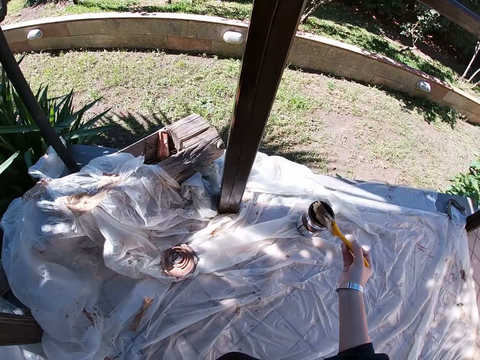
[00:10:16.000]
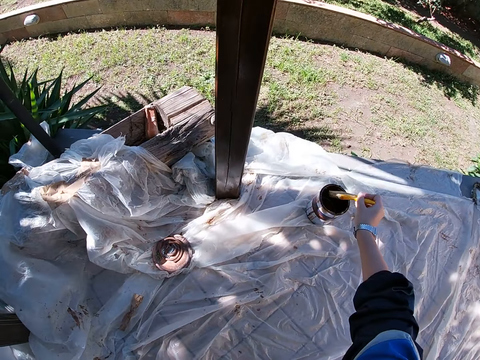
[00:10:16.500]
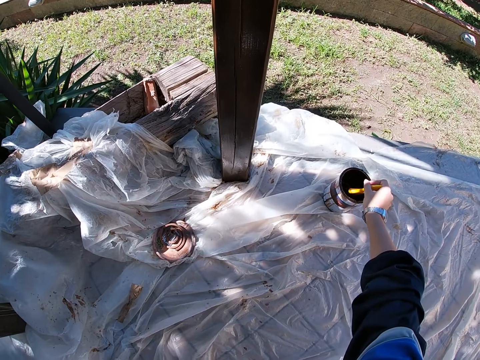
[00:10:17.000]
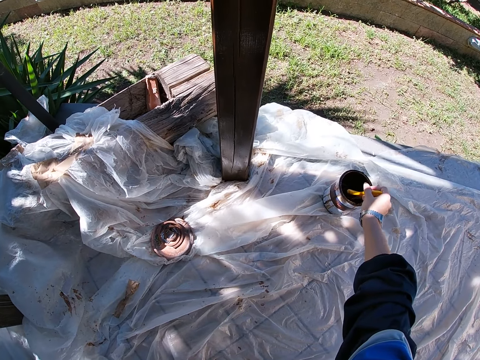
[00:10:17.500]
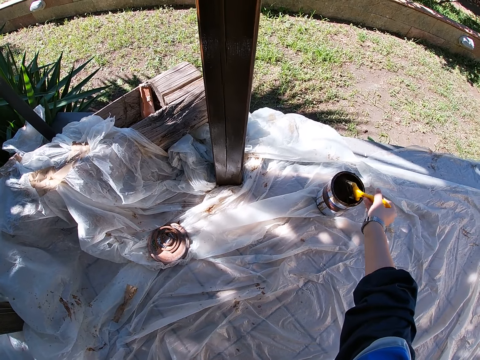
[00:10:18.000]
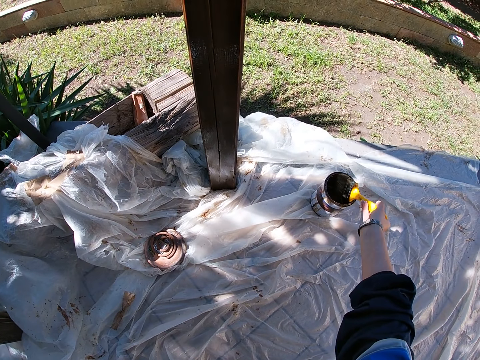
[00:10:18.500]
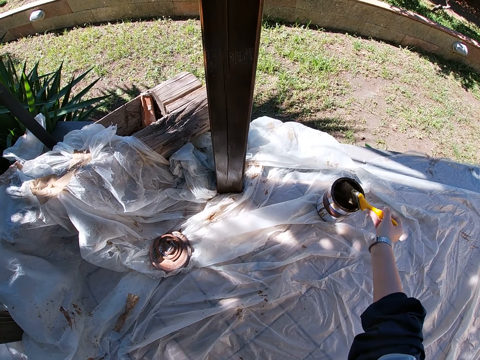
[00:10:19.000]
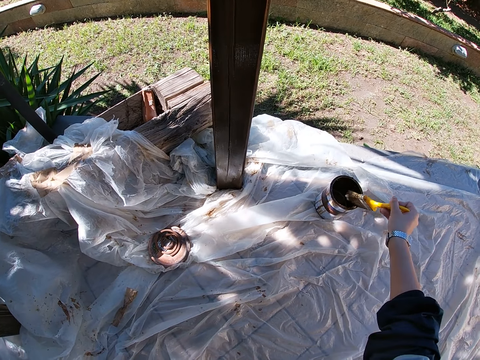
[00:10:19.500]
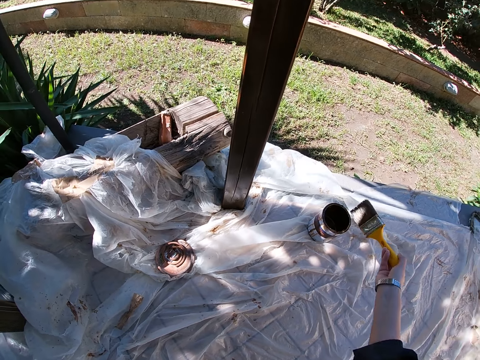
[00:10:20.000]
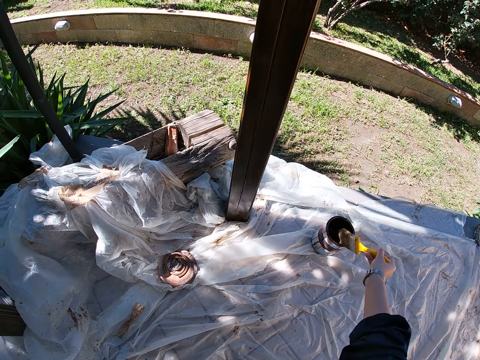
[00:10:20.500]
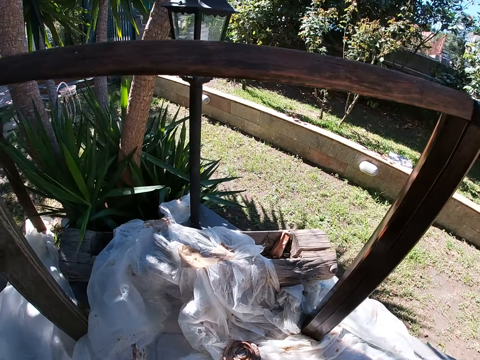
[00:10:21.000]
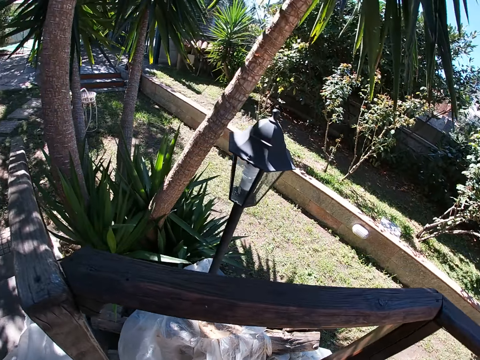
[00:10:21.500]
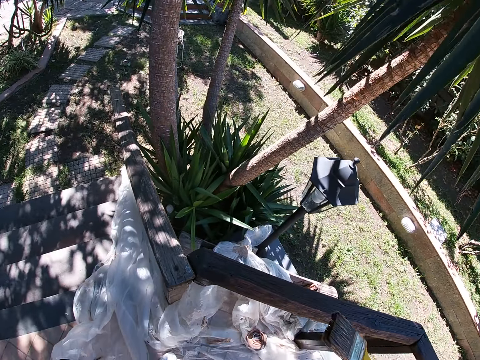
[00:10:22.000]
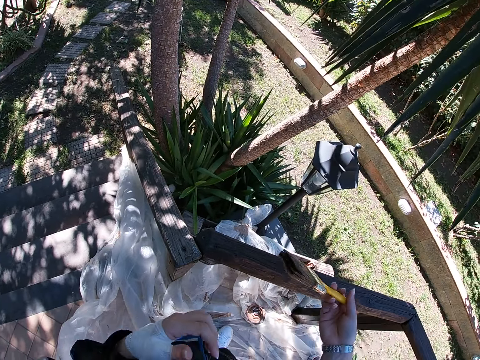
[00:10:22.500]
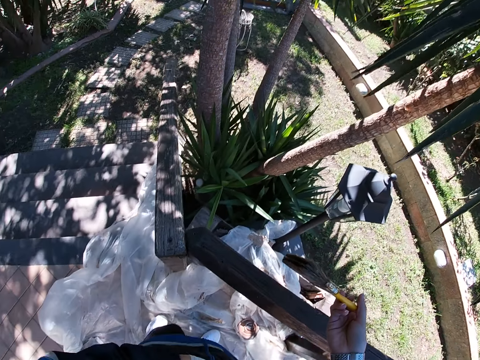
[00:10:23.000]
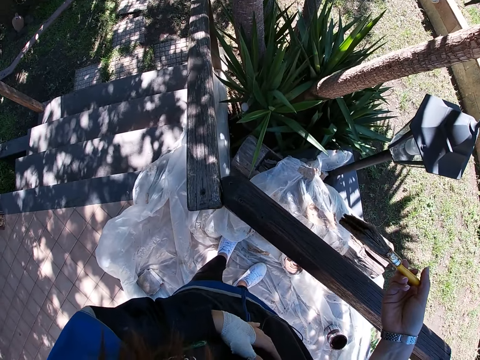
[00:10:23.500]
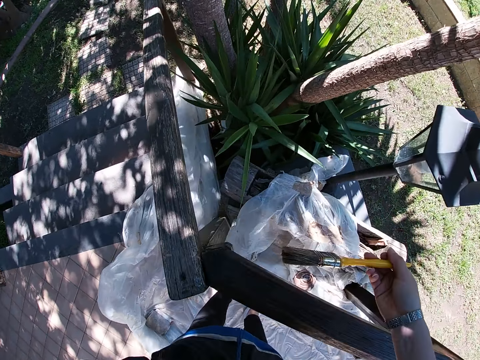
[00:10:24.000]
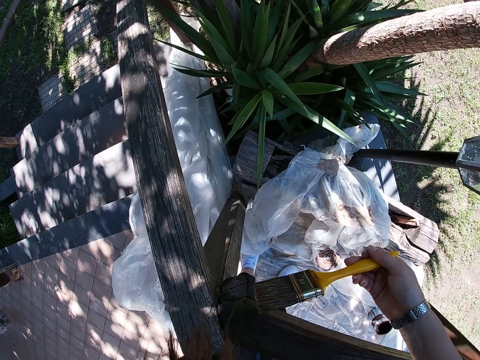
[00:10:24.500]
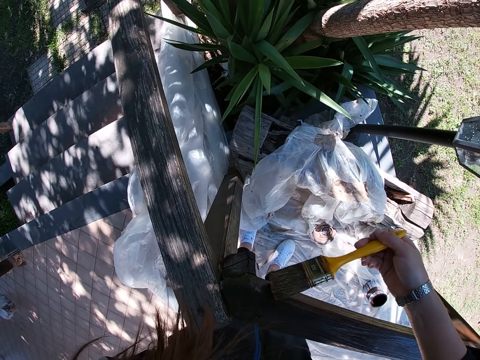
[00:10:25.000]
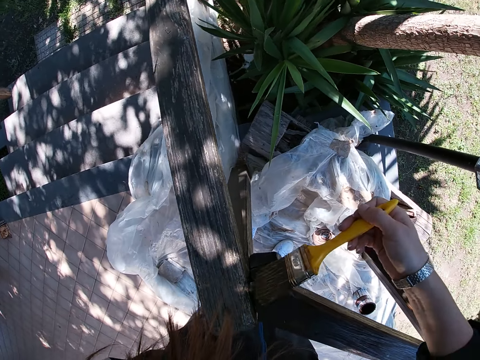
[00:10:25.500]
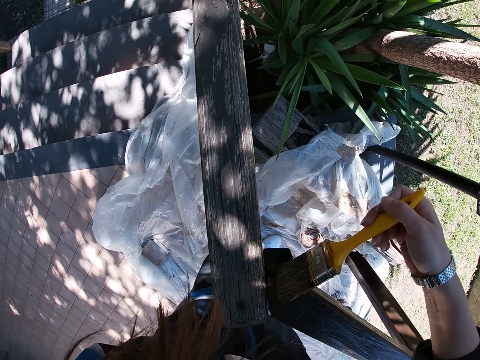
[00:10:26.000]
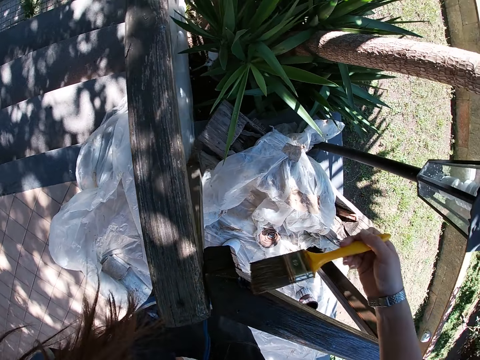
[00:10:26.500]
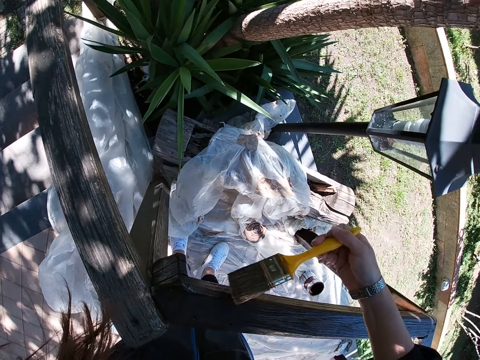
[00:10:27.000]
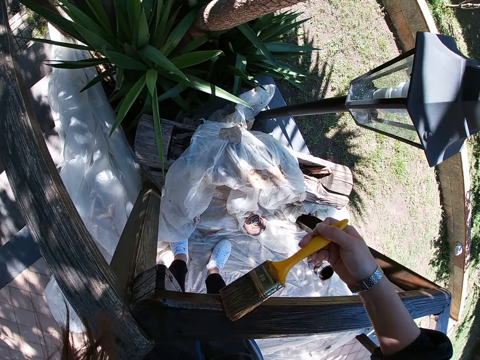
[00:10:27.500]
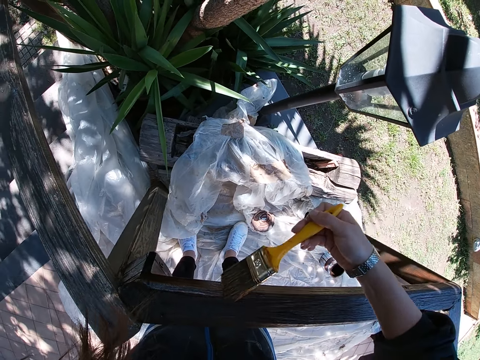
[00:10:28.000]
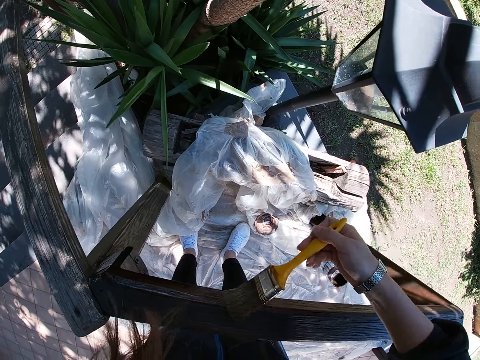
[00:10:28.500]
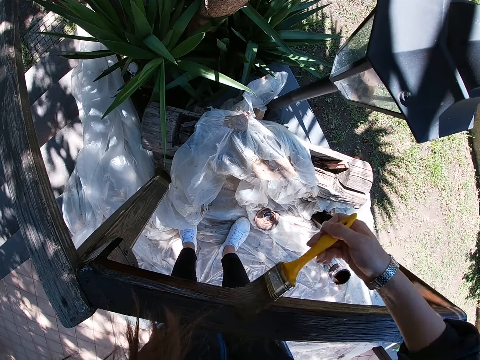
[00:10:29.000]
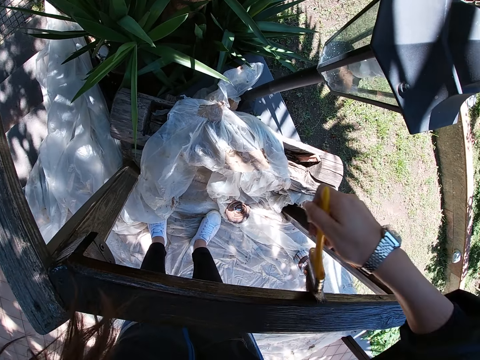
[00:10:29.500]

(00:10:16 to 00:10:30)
The camera wearer takes out the paint brush from the container. She cleans the paint brush bristles on the edge of the paint container. She drips off paint from the paint brush. She stands up. She paints the wooden balcony rail with the paint brush in her right hand.

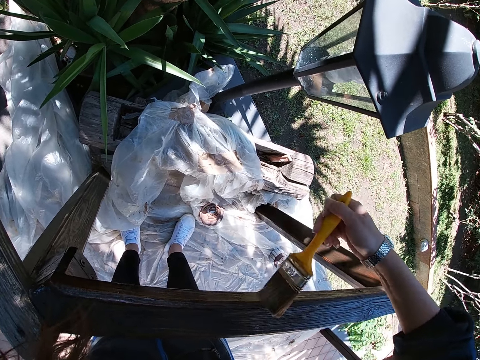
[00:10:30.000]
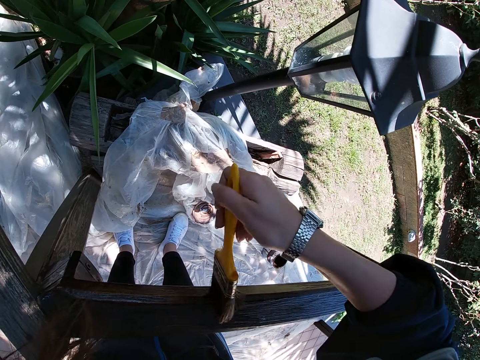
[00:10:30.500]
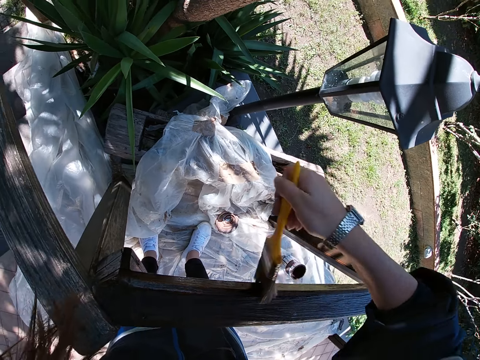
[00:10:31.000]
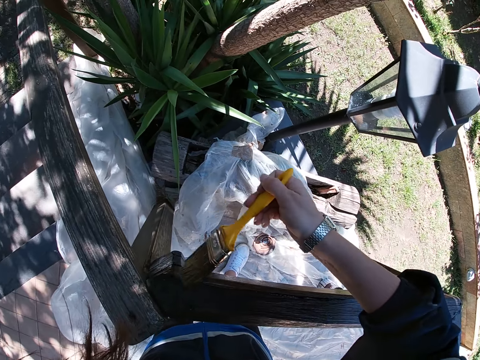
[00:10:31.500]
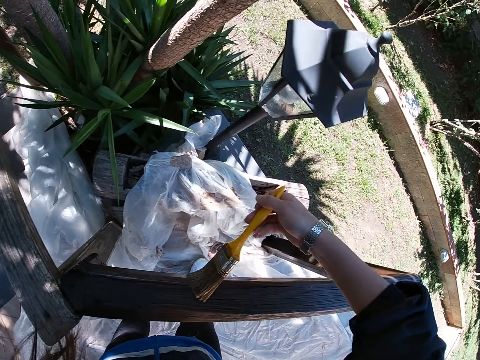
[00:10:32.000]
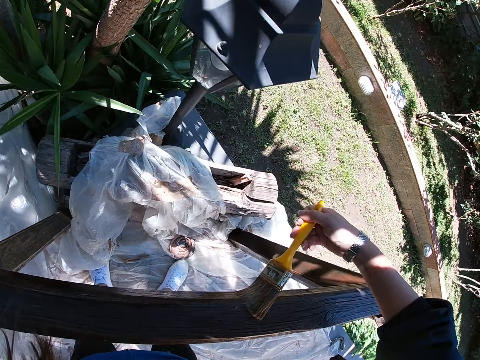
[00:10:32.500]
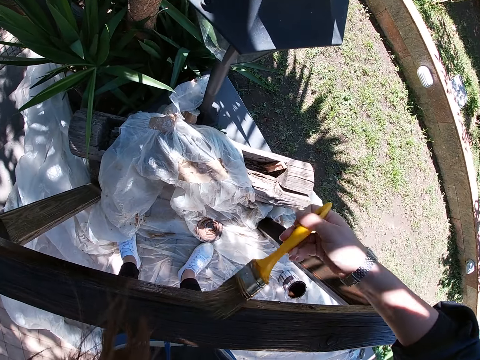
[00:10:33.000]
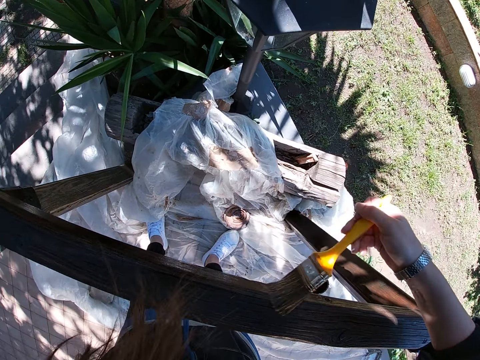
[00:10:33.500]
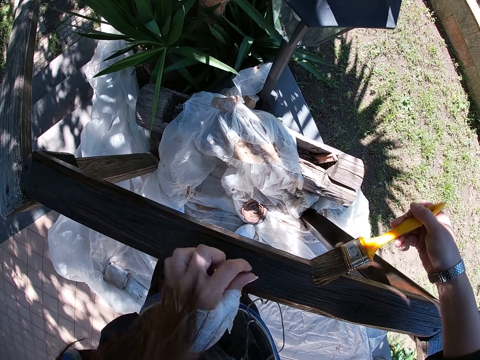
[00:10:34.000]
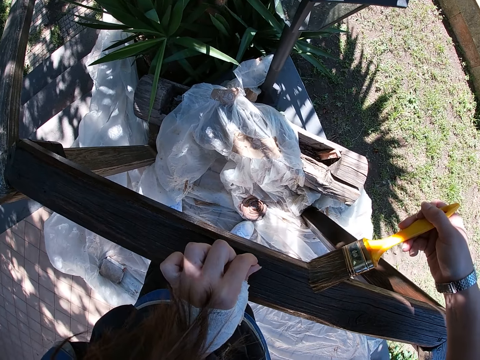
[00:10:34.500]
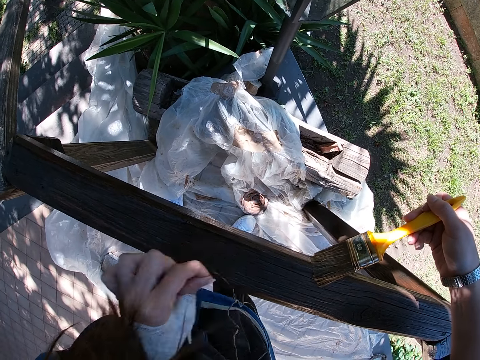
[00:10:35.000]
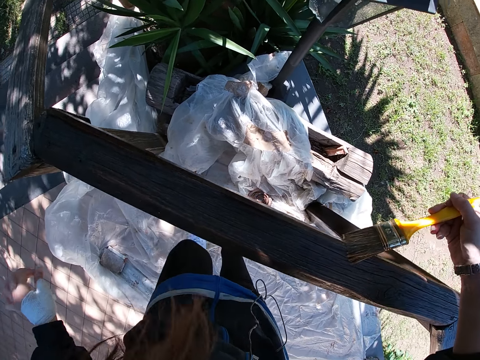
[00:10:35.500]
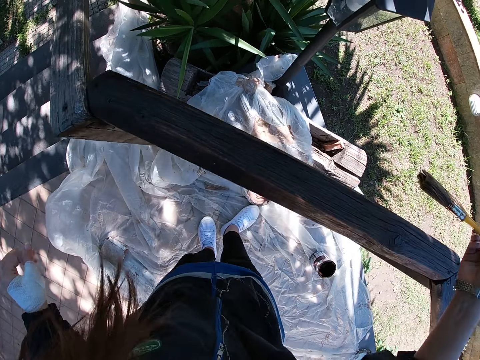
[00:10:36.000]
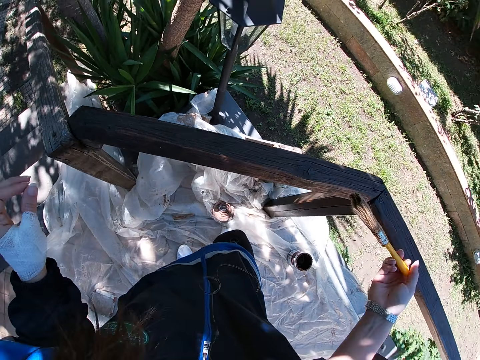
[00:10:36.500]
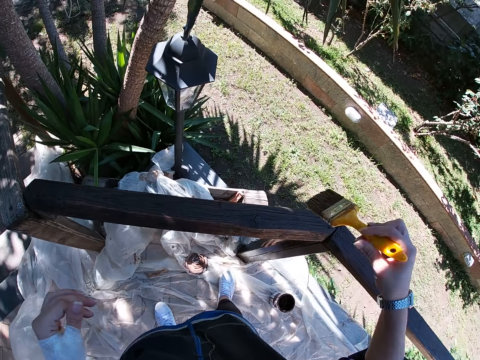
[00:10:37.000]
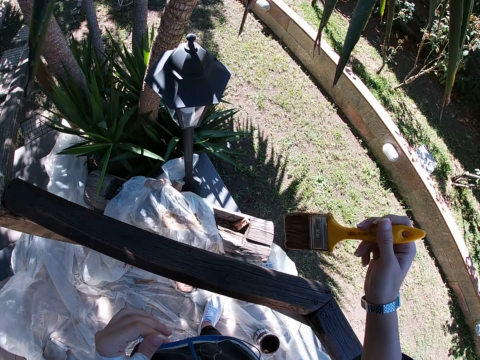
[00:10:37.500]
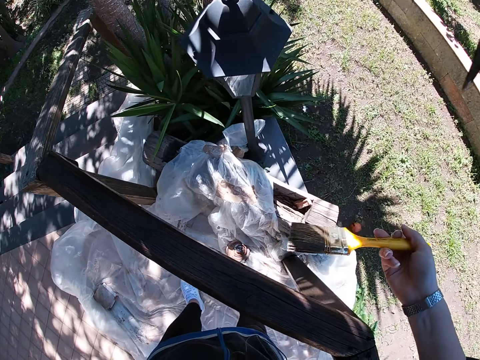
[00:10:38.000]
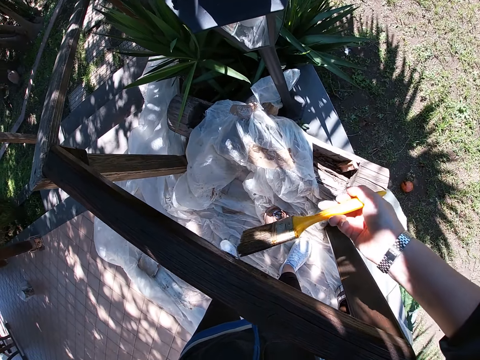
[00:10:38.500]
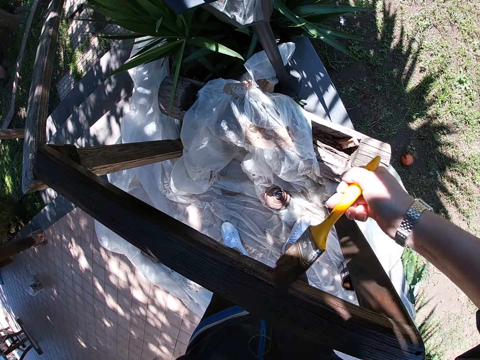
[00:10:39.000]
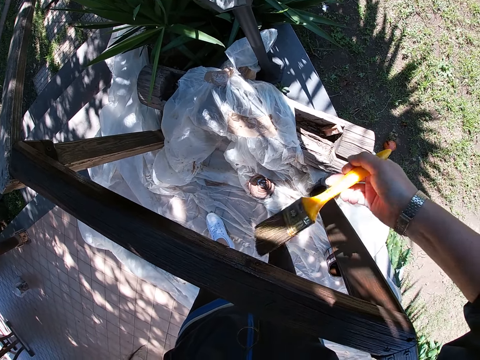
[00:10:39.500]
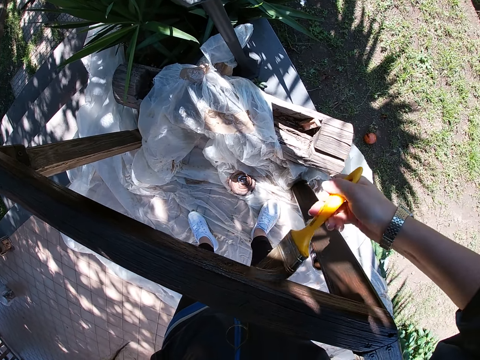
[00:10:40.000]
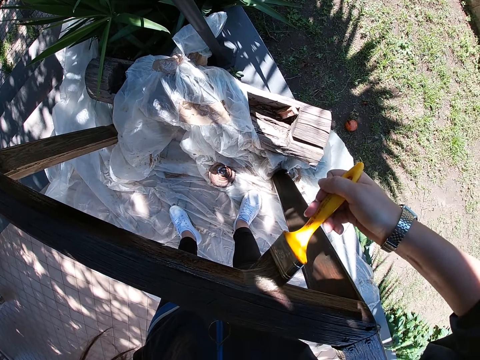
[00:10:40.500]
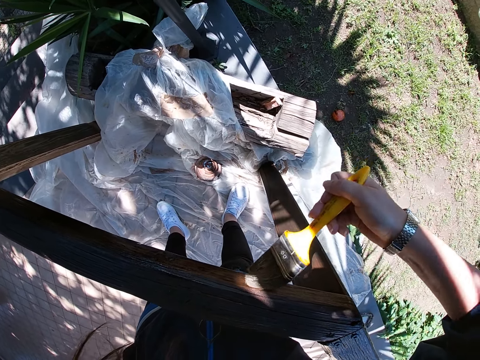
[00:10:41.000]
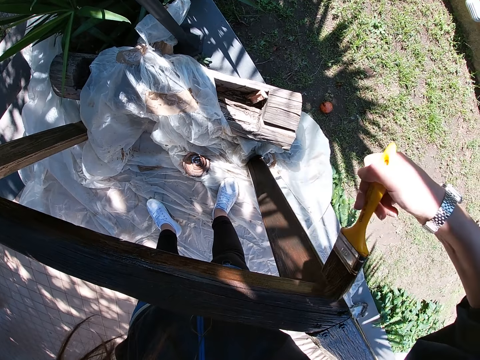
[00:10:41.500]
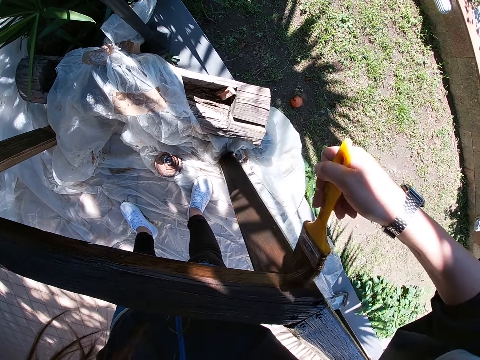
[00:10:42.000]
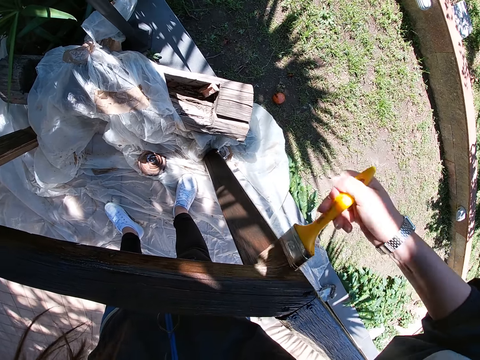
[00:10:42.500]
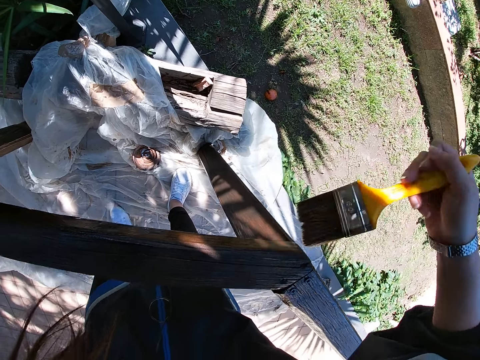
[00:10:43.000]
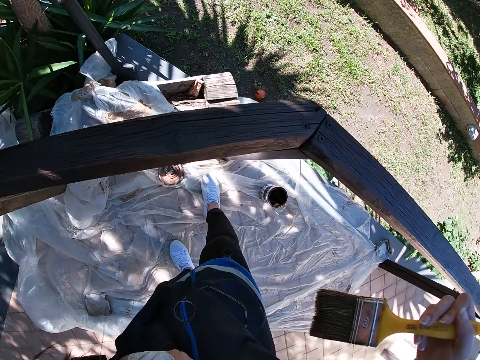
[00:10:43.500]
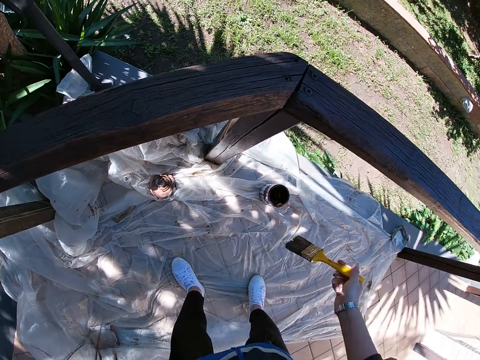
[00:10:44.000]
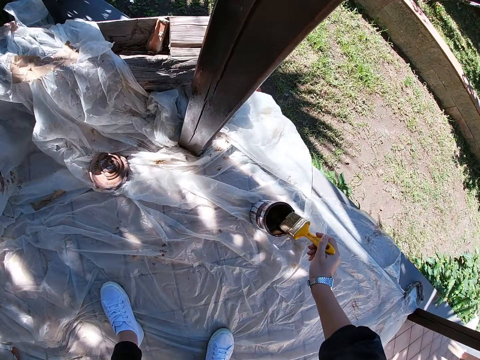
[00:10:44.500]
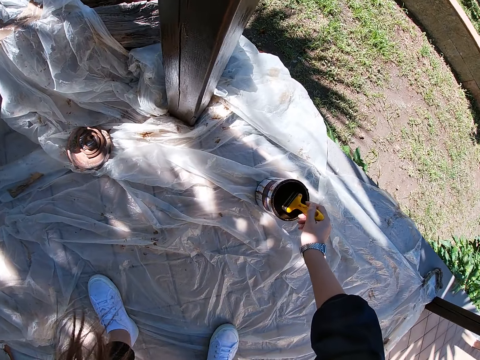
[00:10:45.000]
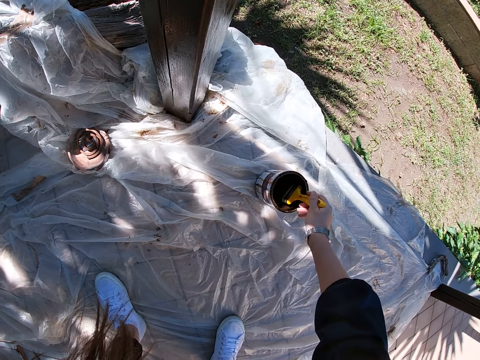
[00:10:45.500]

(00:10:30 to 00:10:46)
The camera wearer removes dirt from the wooden balcony rail with her left hand. She stops painting the frame of wood. She throws the dirt away with her left hand. She turns the paint brush in her right hand. She paints the wooden balcony rail with the paint brush in her right hand. She bends. She stops painting the frame of wood. She dips the paint brush in her right hand into the paint container.
